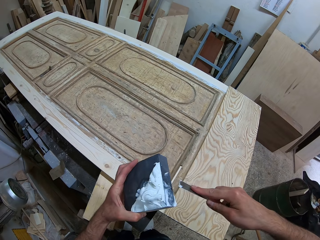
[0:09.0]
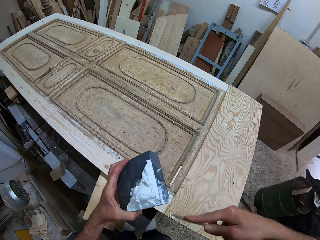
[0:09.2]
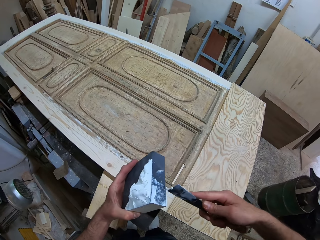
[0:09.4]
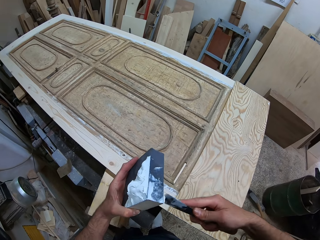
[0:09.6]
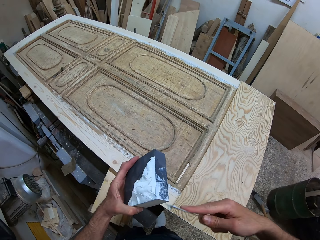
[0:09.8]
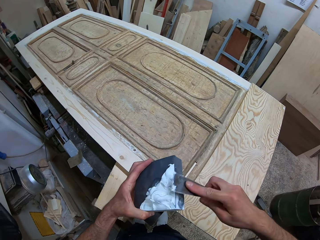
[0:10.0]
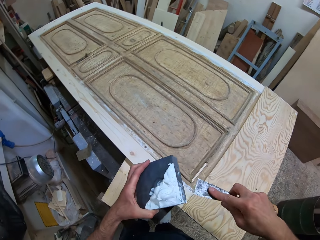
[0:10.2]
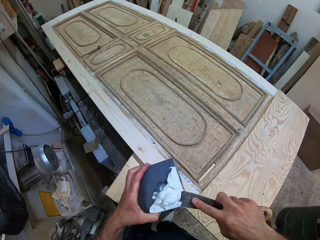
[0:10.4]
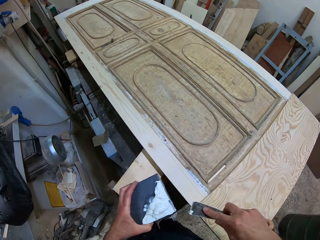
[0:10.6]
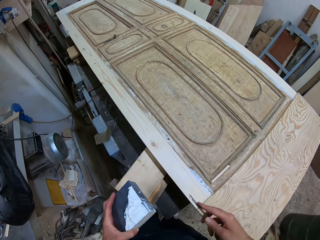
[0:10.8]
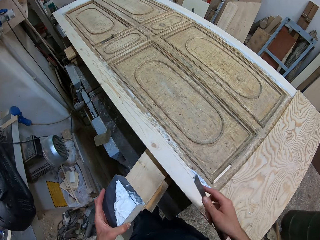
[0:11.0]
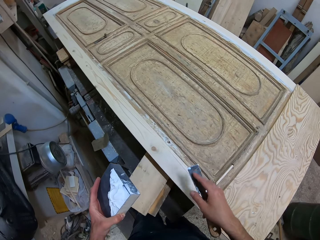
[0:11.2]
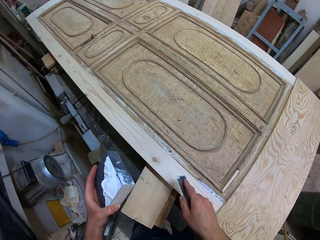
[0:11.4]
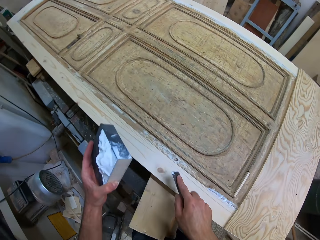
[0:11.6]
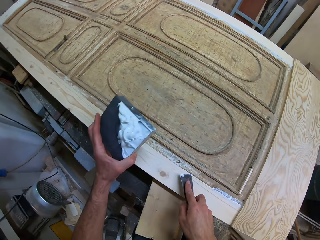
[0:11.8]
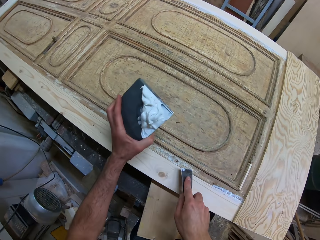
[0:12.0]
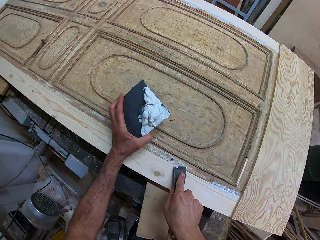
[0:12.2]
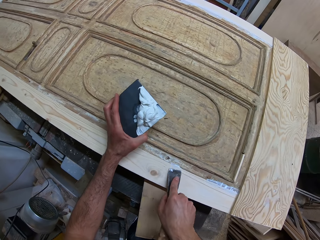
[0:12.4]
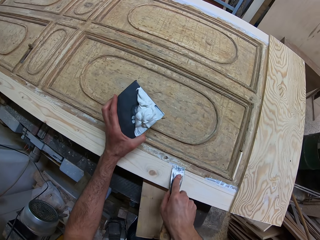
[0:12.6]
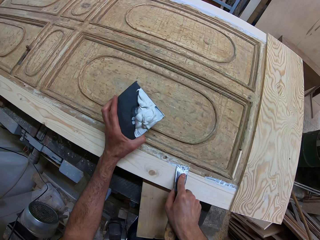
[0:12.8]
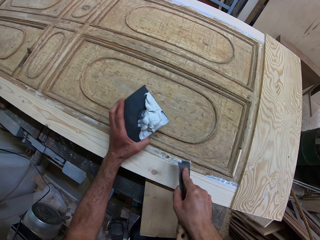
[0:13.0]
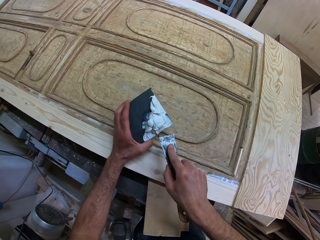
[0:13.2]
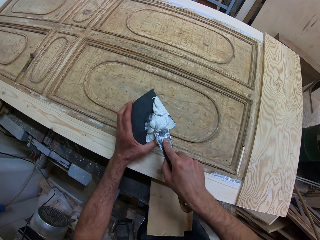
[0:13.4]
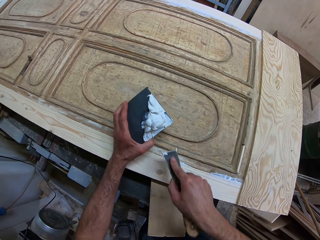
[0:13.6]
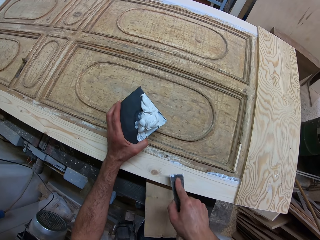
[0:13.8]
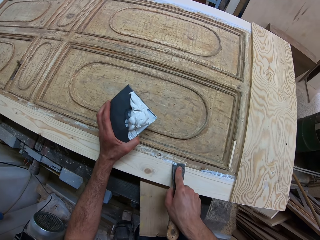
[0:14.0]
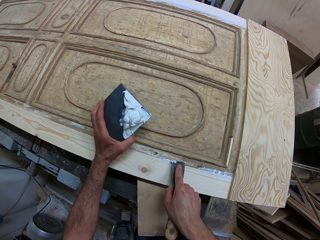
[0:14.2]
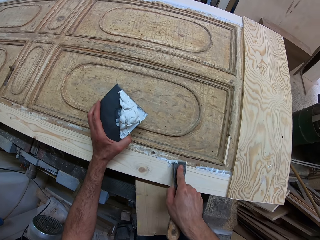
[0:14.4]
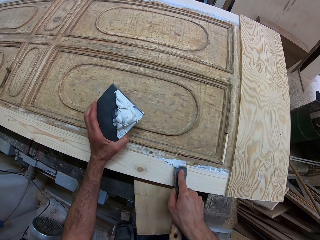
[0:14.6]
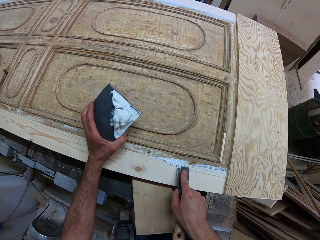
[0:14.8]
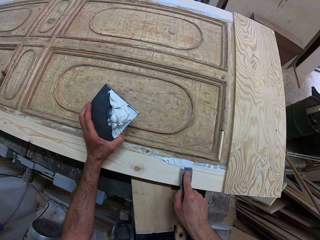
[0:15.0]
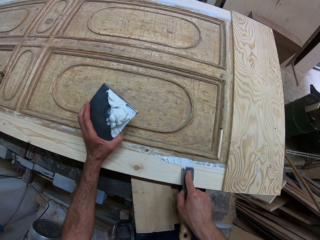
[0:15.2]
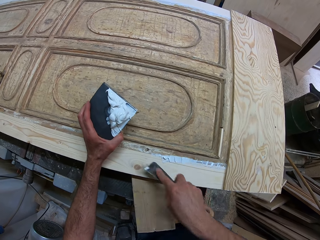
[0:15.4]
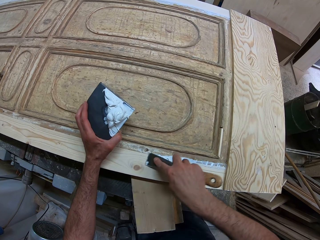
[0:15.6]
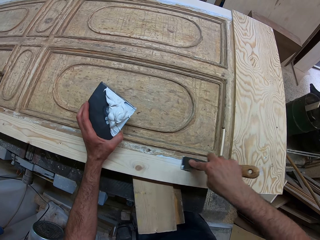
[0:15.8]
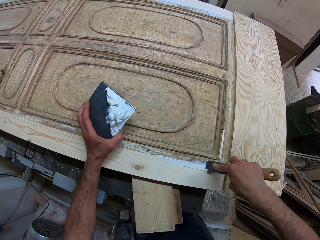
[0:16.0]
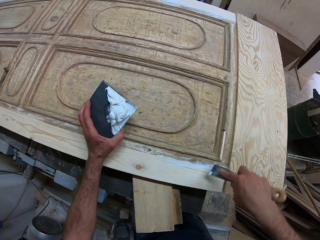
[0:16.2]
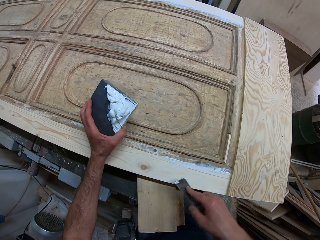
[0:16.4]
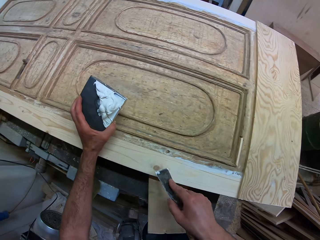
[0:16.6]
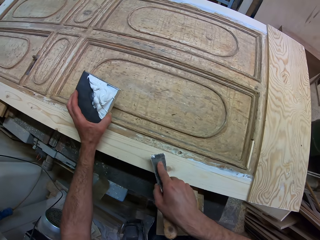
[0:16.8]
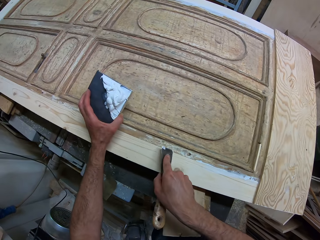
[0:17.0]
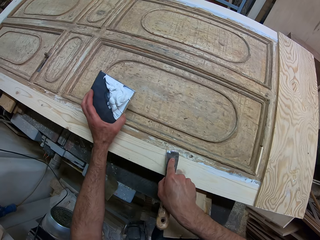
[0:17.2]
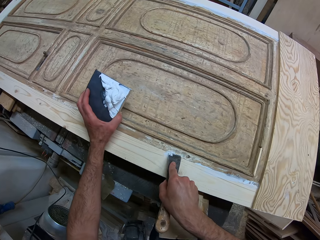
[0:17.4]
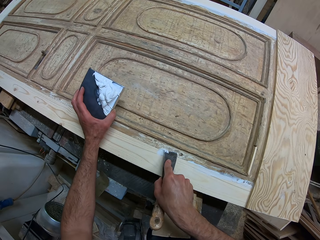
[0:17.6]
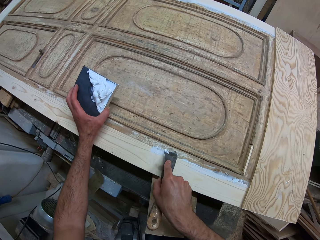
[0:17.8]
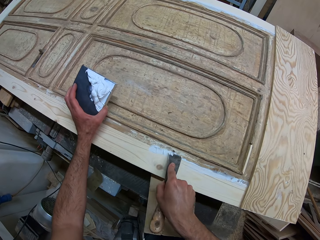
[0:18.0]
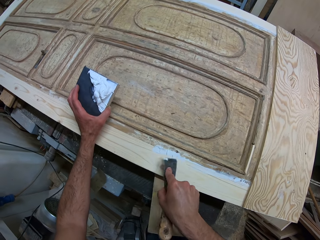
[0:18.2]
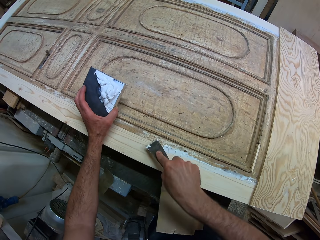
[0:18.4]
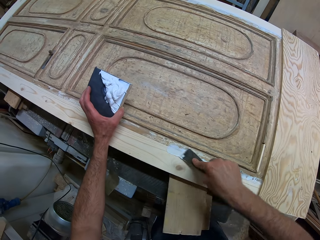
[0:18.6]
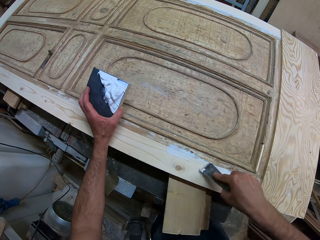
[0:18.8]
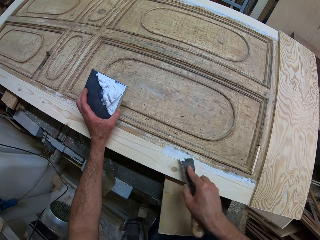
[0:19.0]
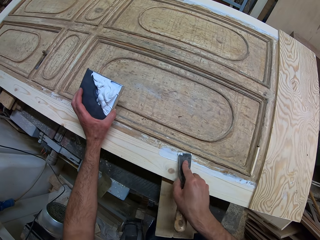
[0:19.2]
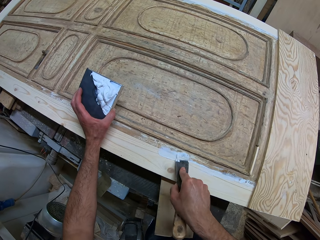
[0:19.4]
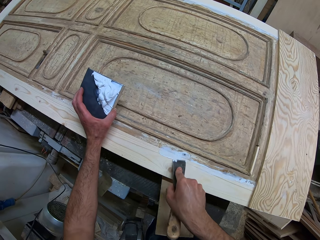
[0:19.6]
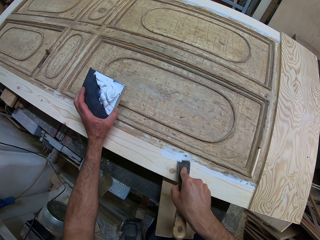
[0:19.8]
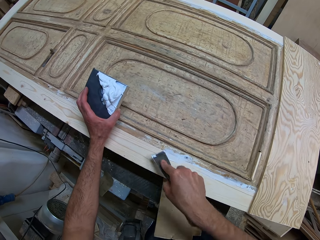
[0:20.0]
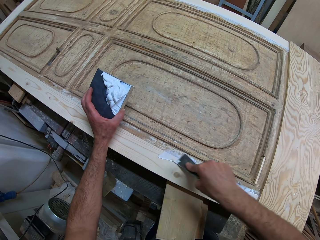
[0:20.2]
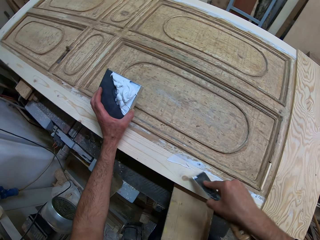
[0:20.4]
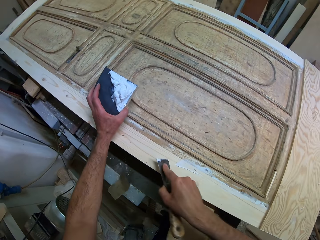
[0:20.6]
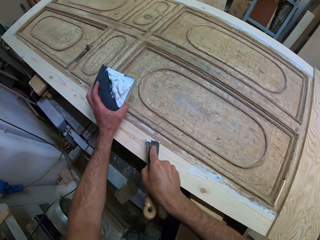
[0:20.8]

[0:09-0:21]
The camera wearer scoops the filler using a scraper. They apply the wood glue on the woodwork with the chisel. They take the wood glue from the top of the black box with the chisel. They apply the wood glue on the woodwork with the chisel.

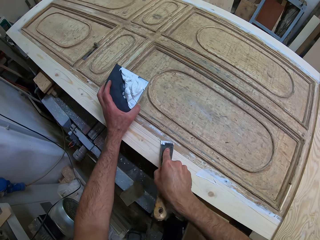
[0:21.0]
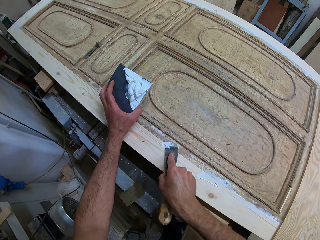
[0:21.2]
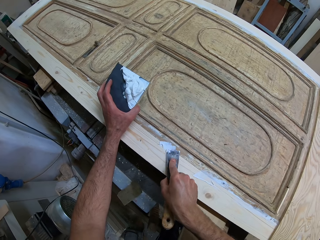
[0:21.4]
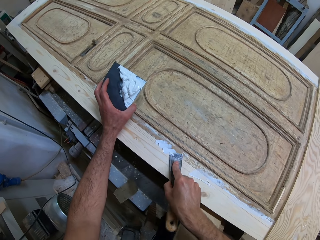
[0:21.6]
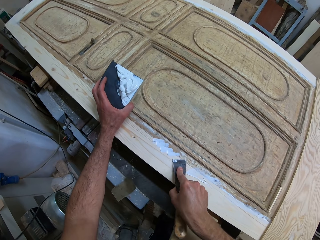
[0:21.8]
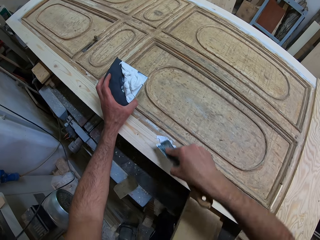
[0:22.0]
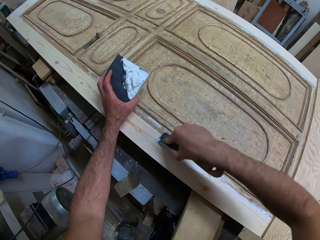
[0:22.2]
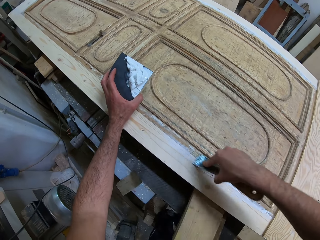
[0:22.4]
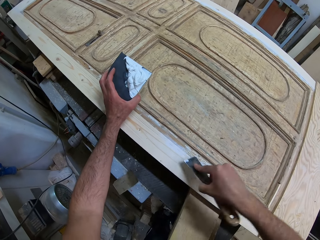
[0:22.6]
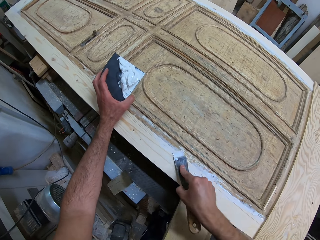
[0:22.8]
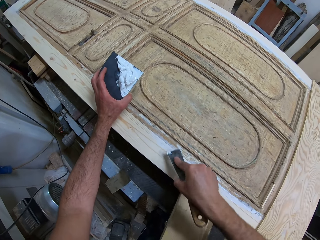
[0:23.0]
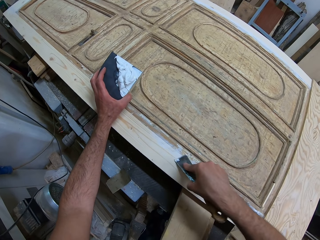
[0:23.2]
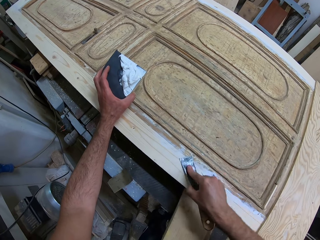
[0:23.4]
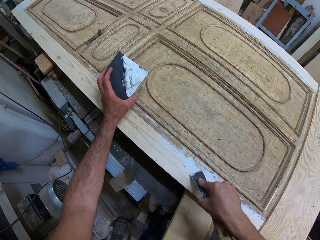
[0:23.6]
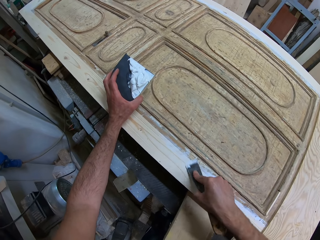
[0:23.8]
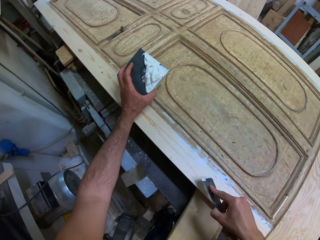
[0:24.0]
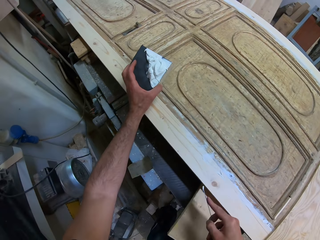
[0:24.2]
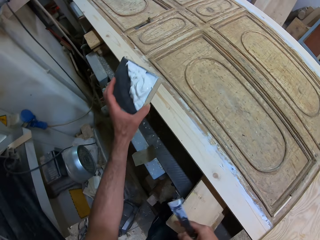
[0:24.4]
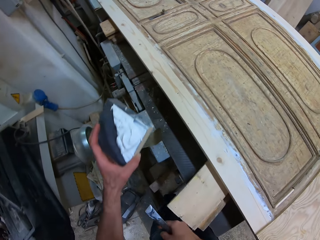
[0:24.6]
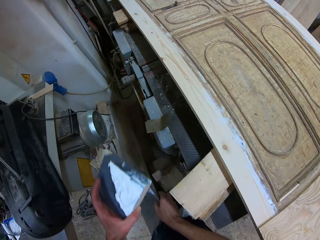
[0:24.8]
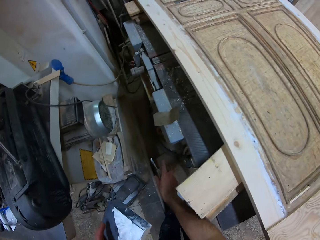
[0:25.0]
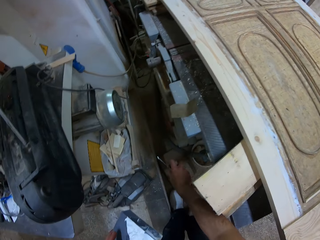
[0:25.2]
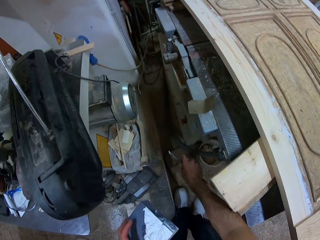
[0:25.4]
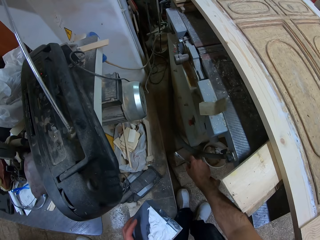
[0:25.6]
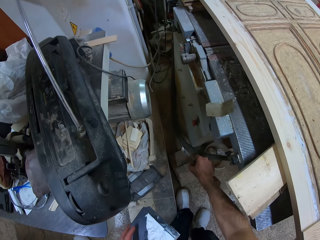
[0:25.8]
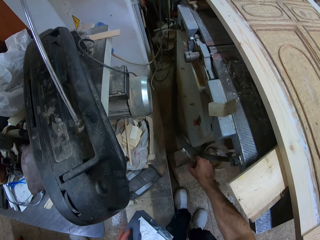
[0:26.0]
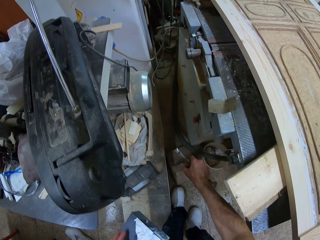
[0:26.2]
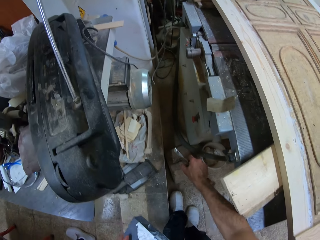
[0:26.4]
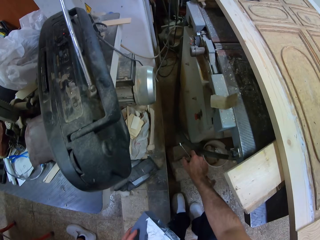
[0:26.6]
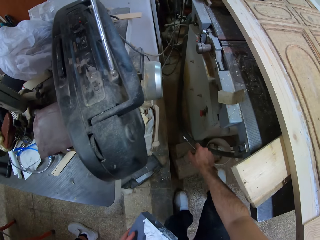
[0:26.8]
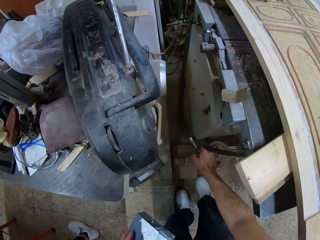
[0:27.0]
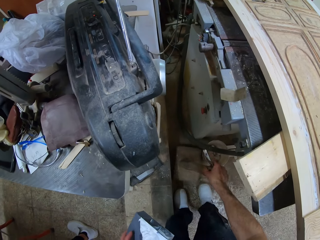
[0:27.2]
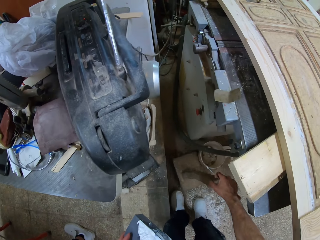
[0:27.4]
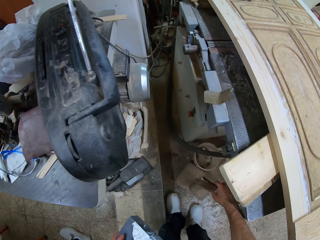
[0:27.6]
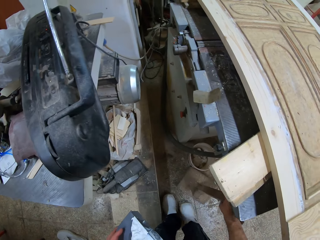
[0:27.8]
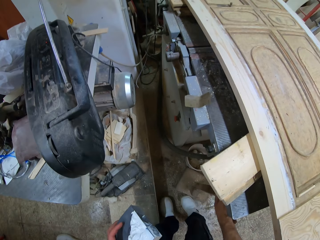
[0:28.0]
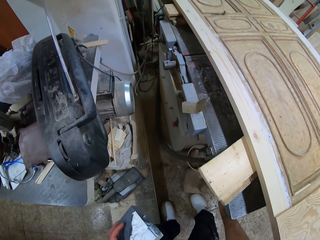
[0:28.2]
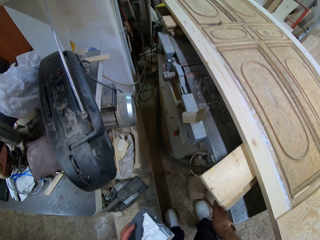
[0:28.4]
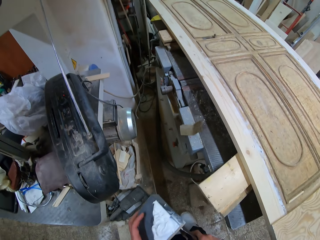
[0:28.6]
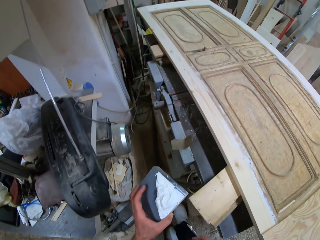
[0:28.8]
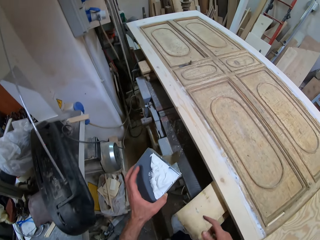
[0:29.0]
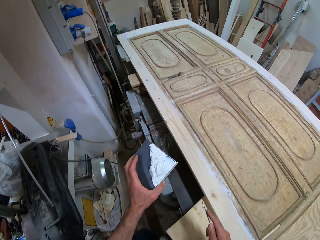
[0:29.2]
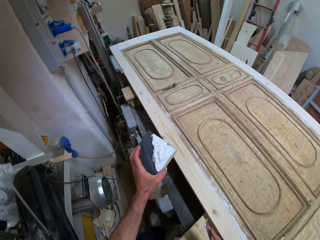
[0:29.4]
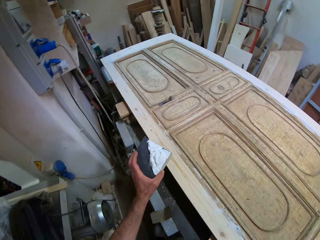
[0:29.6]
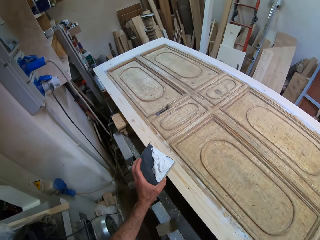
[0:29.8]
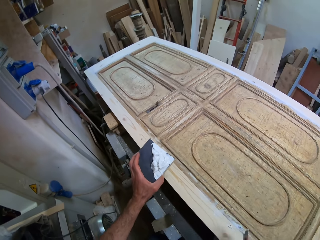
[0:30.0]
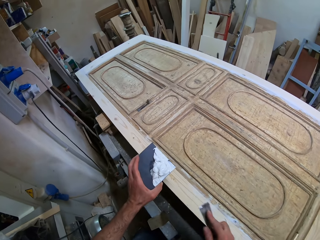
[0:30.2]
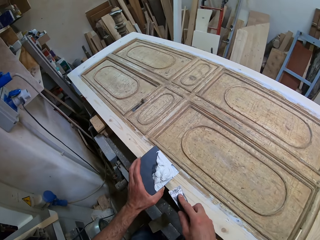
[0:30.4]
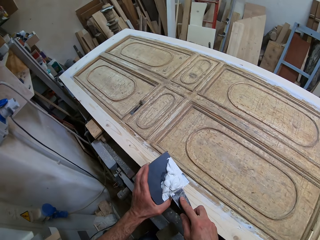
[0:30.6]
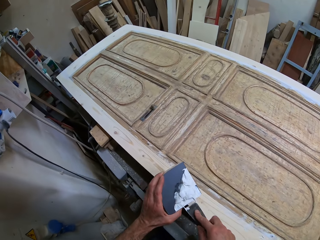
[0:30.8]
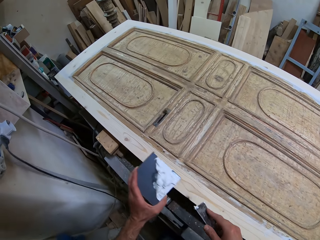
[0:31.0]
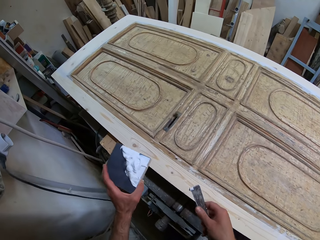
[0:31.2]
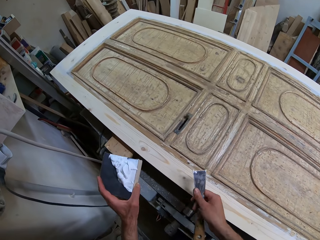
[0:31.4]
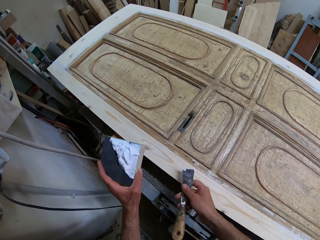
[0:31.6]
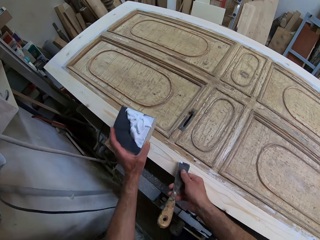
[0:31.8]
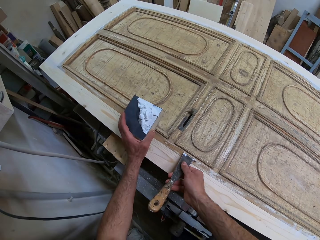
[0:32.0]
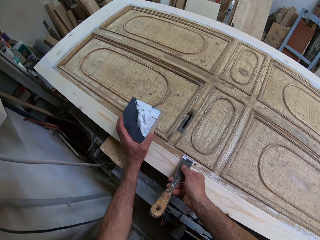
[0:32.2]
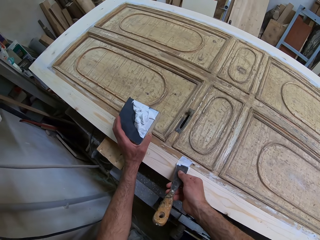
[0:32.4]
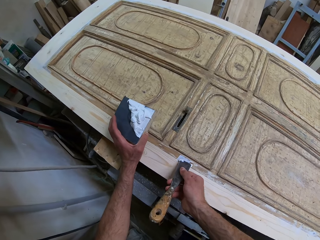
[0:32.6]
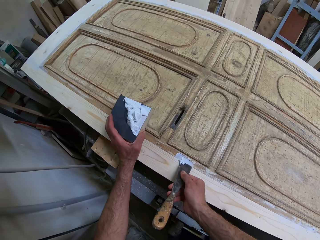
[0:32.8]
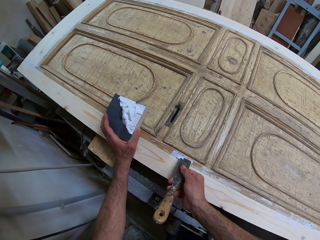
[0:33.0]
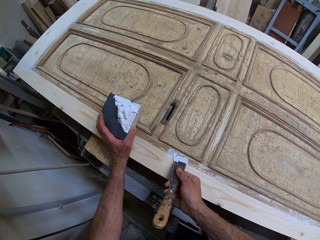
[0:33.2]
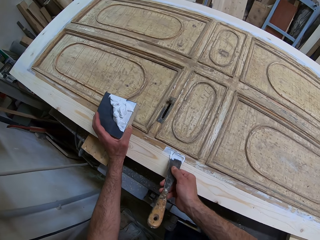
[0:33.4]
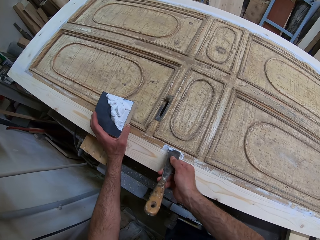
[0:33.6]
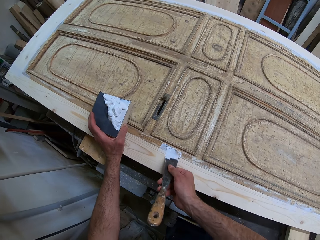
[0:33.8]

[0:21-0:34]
The camera wearer moves a mallet on the floor. They move around the woodwork. They take wood glue from the top of the black box with the chisel. They apply the wood glue on the woodwork with the chisel.
